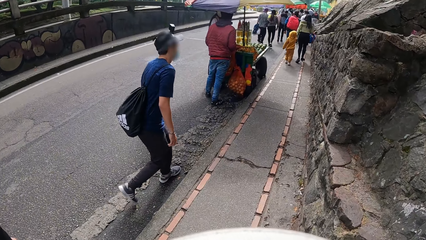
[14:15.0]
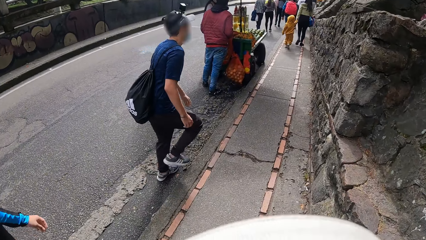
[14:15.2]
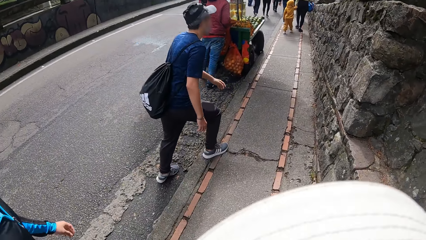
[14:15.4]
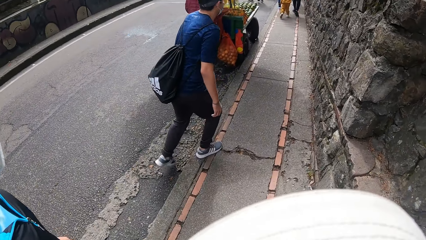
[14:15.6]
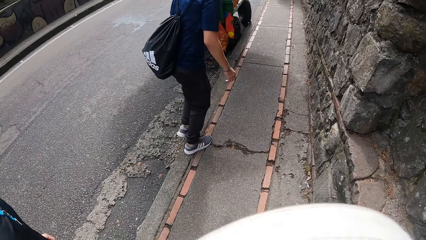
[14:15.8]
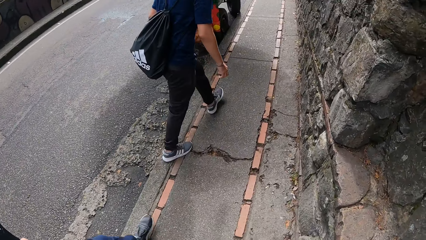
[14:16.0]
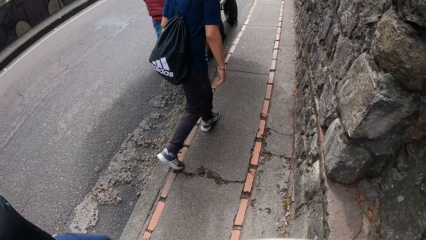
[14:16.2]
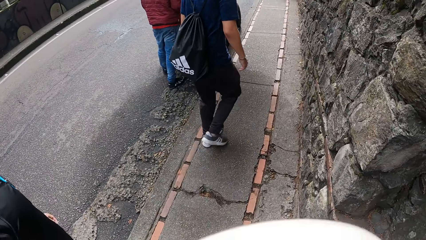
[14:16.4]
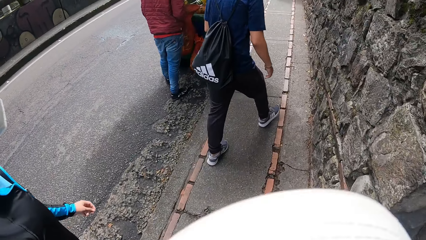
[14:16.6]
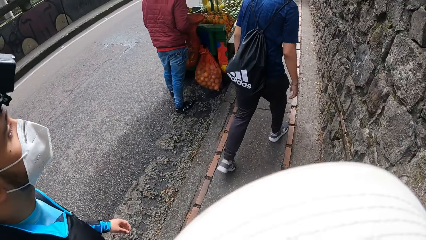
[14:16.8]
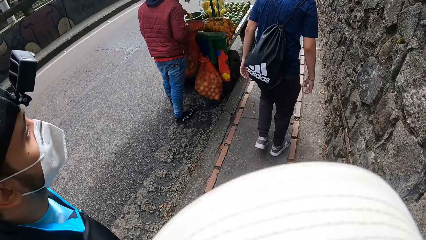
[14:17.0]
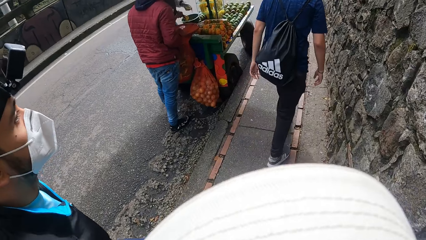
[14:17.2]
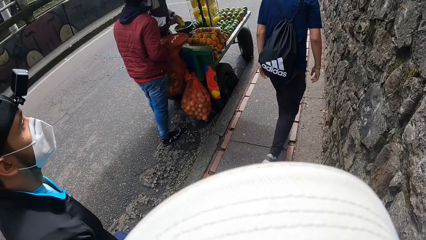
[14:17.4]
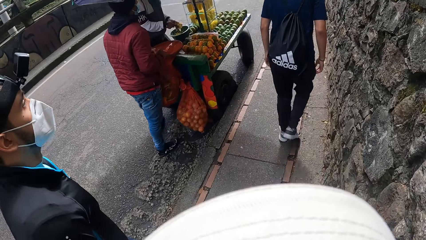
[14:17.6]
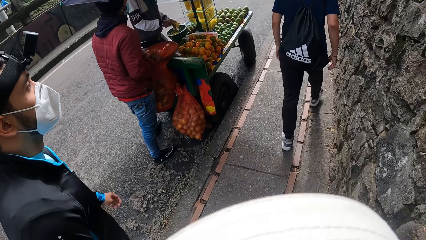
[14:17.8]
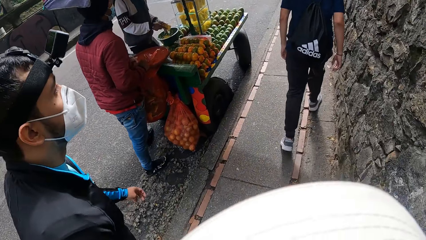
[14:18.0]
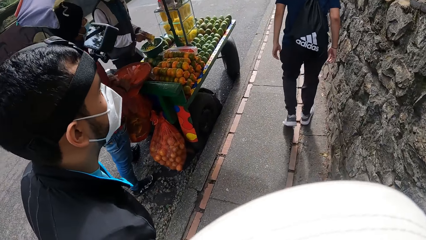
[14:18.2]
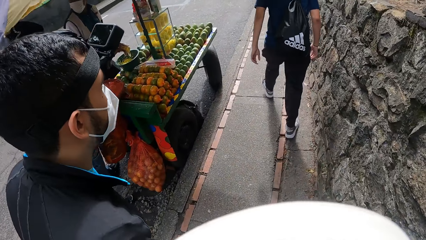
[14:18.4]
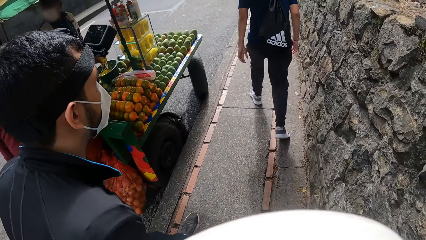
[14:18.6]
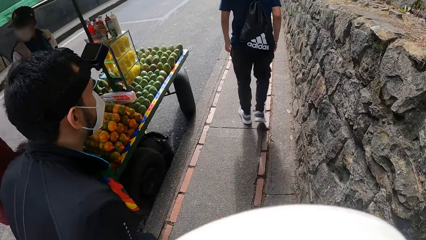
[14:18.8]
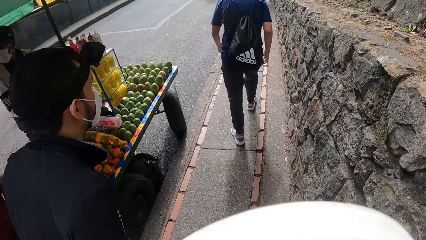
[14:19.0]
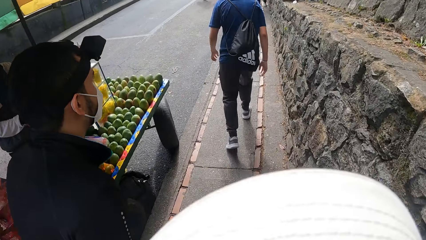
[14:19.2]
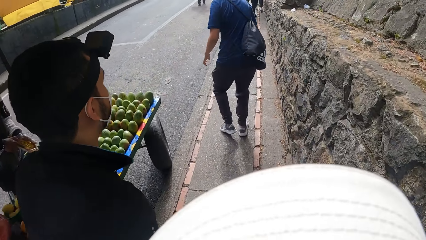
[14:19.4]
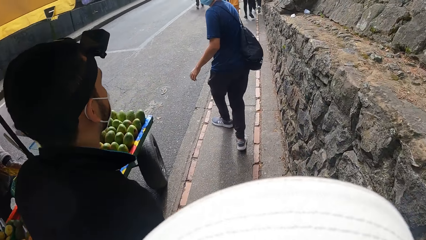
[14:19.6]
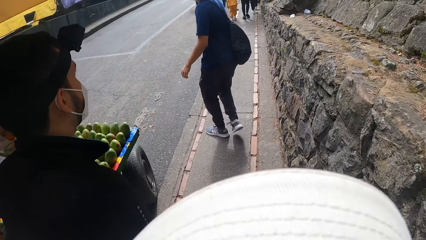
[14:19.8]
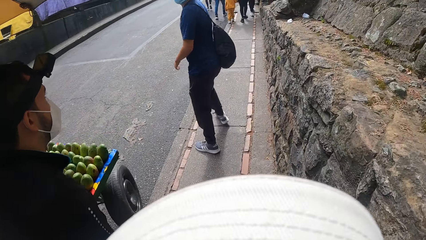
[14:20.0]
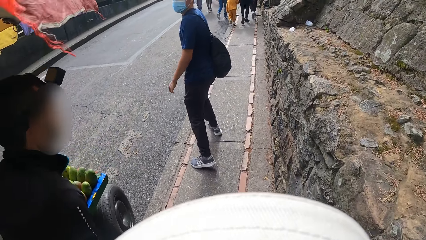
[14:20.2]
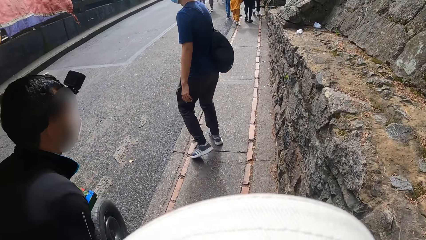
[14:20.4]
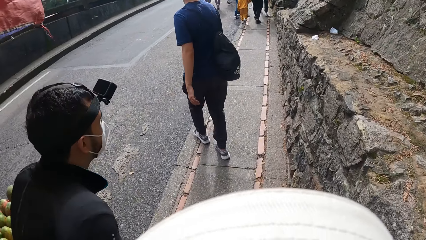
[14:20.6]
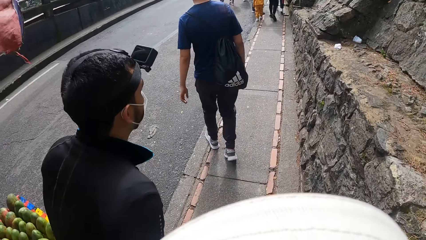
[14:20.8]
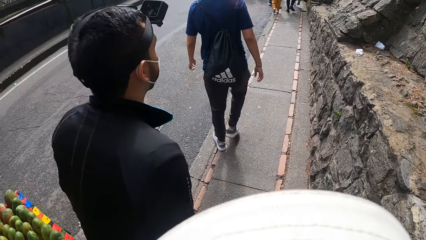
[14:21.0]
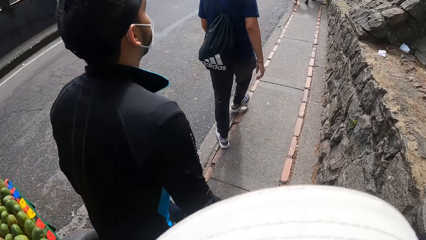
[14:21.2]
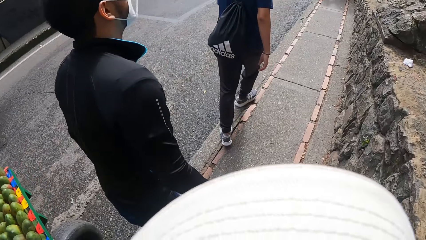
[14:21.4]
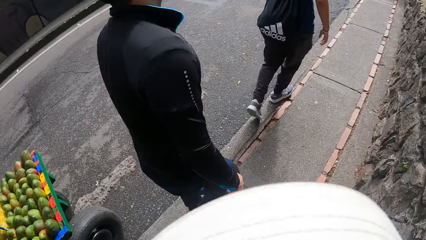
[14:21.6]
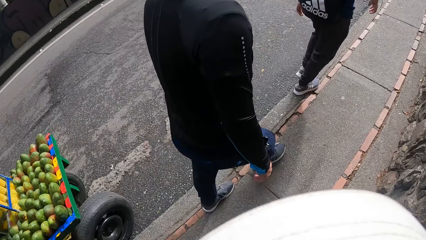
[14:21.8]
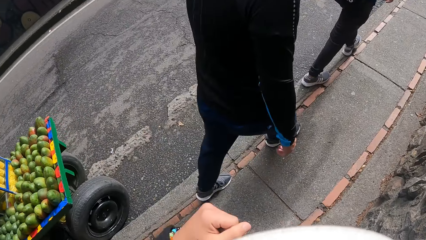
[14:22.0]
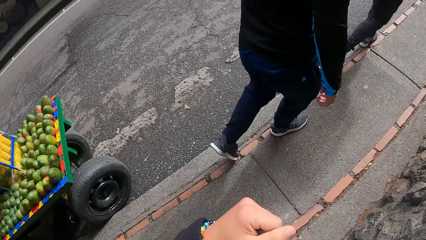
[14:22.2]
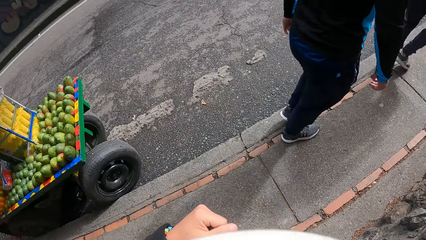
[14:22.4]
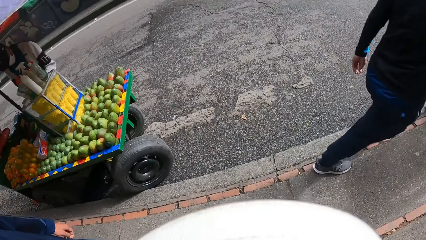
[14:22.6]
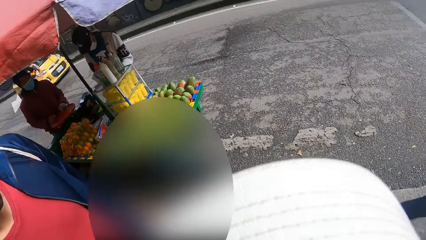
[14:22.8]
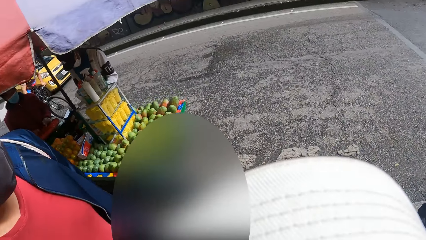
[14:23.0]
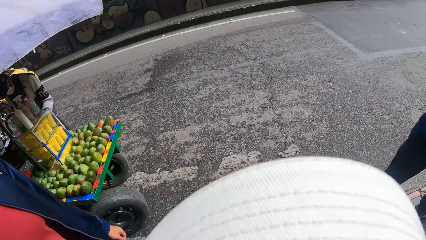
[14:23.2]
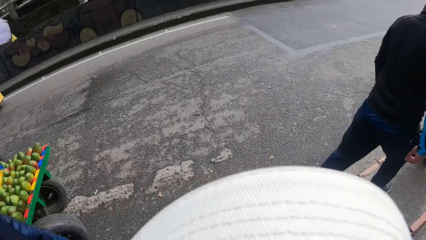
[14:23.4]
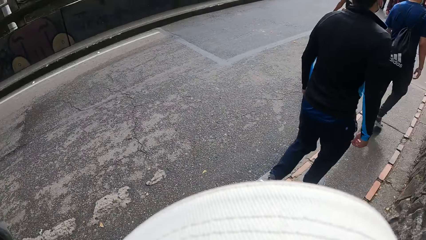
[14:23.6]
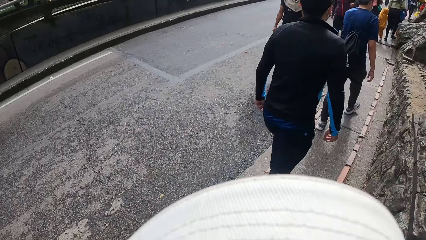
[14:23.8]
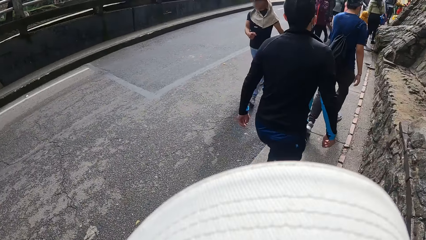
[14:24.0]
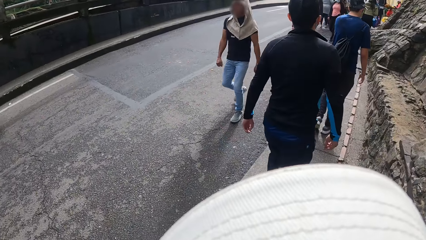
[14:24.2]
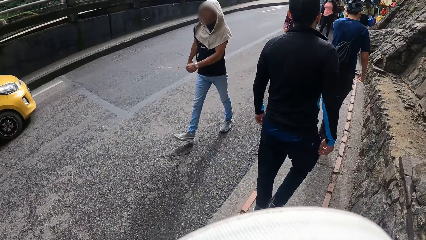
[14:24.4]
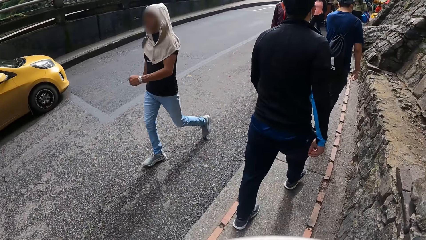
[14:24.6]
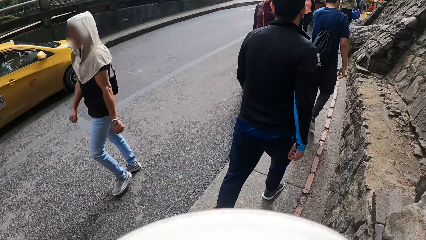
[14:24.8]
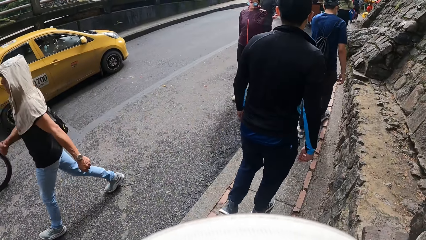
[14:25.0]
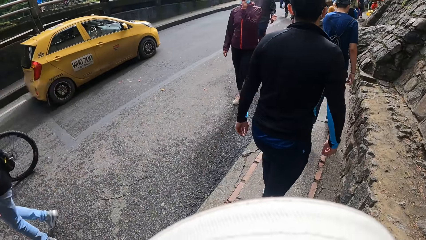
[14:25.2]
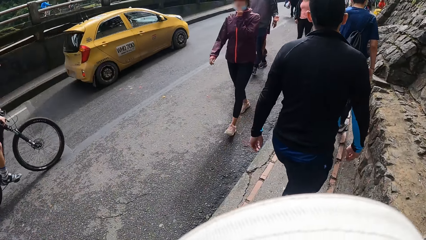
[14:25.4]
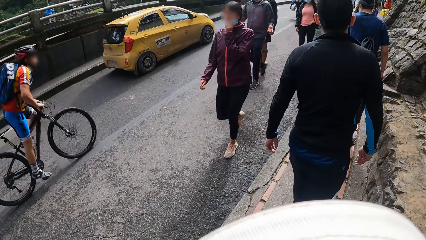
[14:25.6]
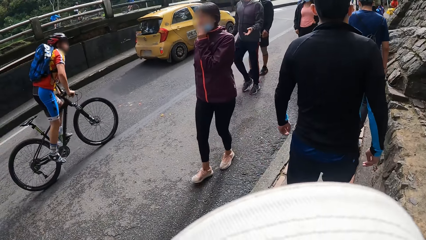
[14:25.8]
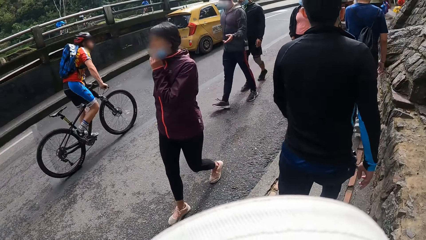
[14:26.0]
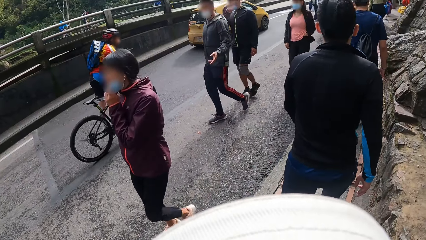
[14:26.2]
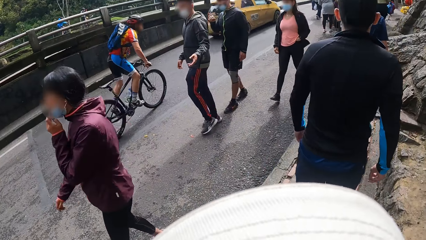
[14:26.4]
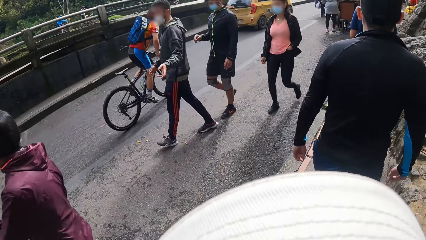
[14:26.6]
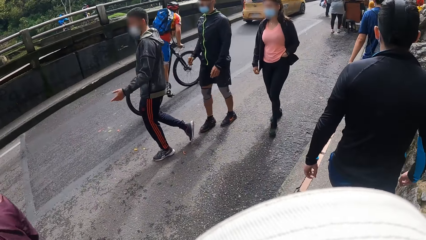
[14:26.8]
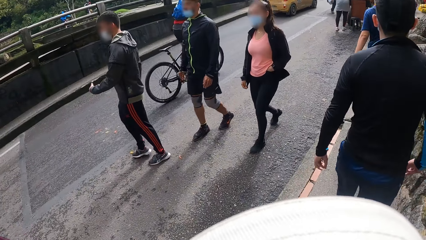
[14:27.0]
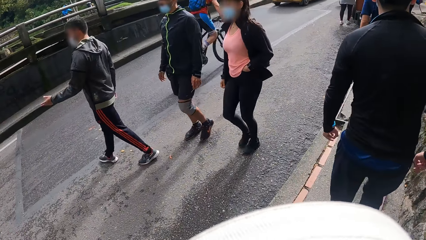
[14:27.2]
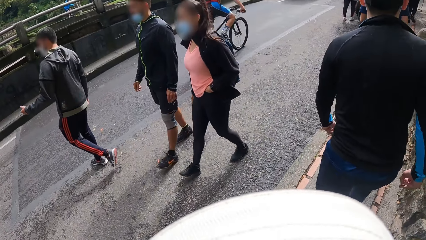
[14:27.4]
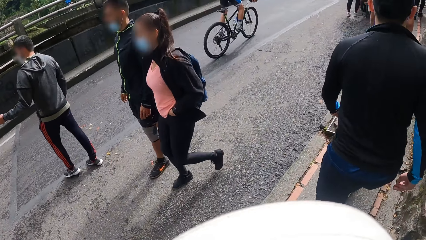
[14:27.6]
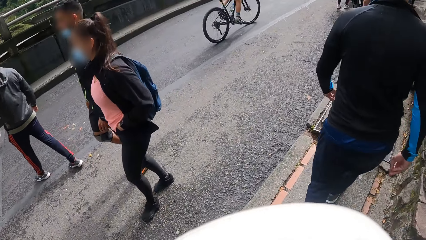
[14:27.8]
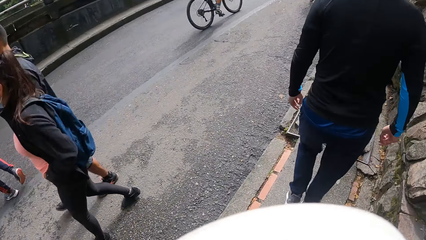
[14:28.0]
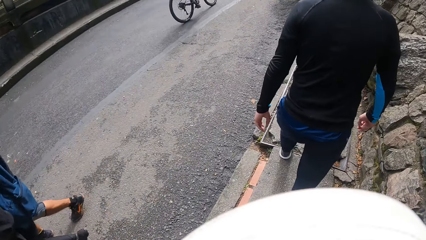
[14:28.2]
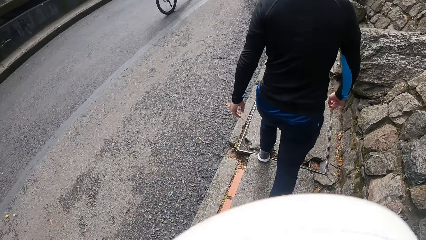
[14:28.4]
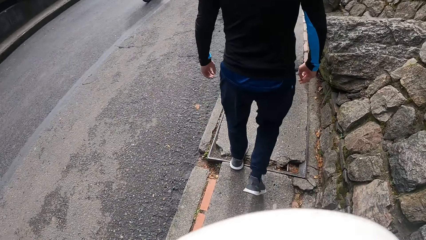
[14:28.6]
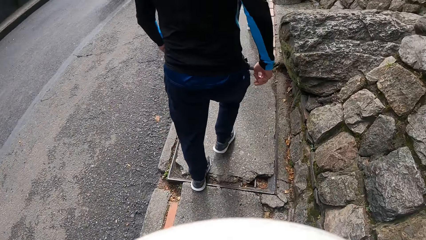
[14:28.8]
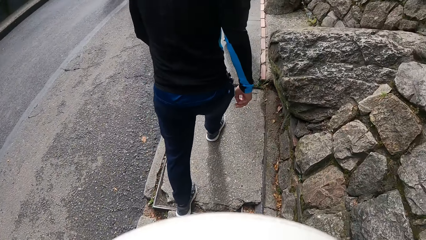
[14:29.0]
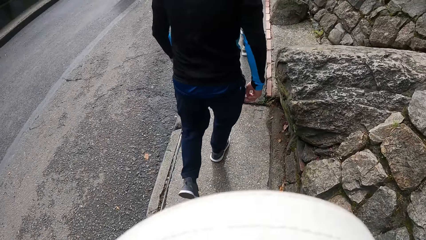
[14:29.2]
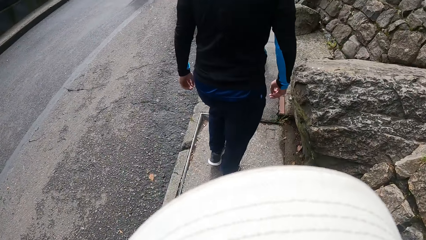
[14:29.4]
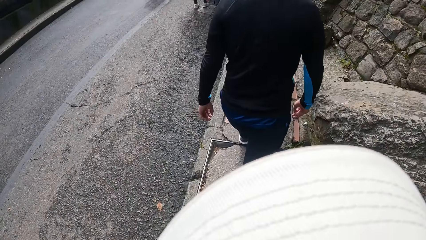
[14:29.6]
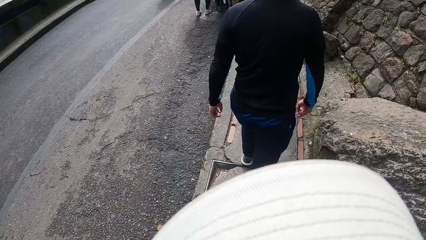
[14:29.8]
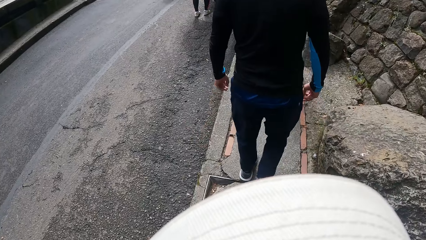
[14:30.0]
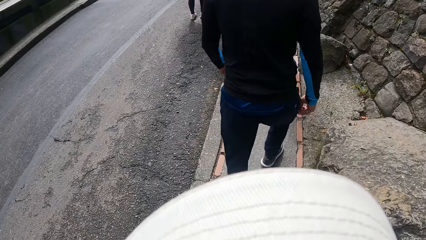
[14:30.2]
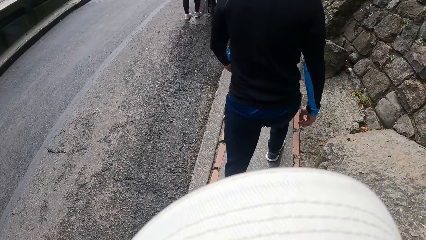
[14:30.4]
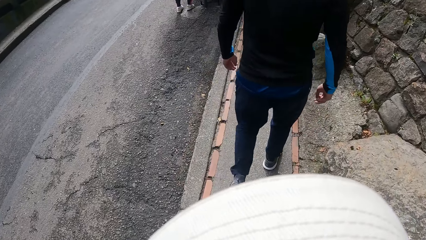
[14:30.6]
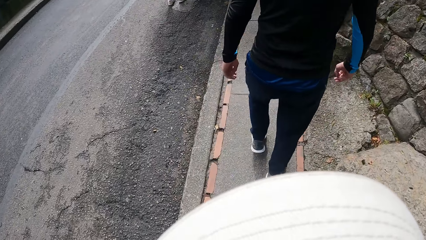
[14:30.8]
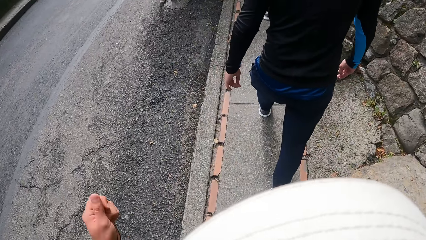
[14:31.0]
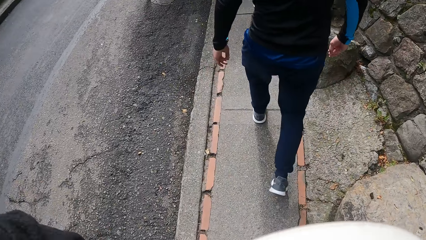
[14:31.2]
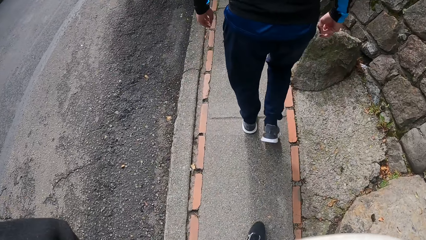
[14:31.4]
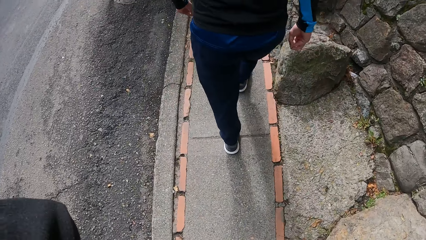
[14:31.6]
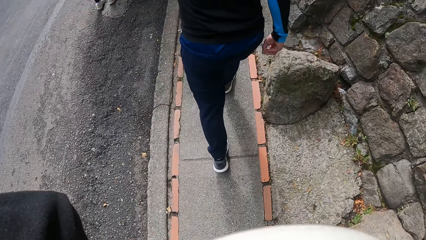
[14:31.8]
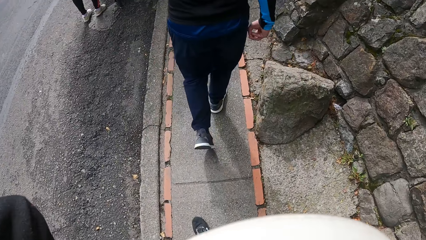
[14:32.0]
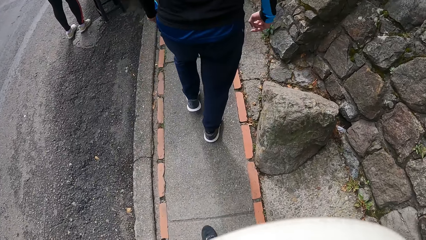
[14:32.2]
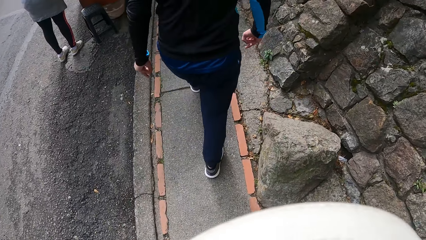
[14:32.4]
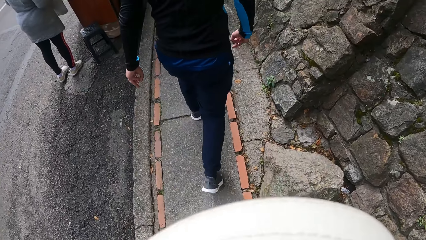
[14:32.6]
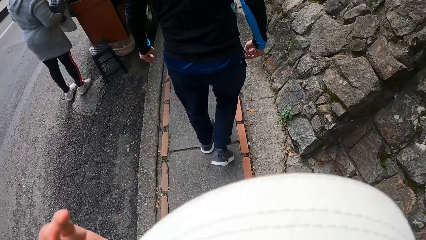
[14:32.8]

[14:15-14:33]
The man walks in front of the camera wearer. The camera wearer moves his hand forward, looks around and looks forward. He touches a camera on his head with his left hand. He moves his hand up.
